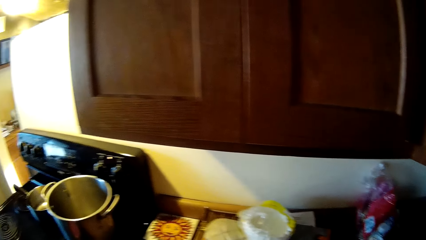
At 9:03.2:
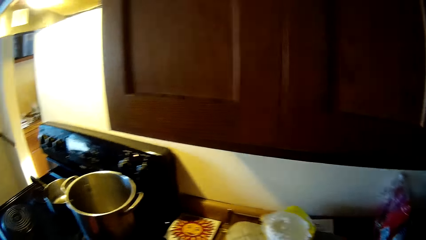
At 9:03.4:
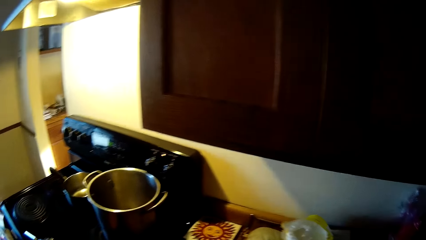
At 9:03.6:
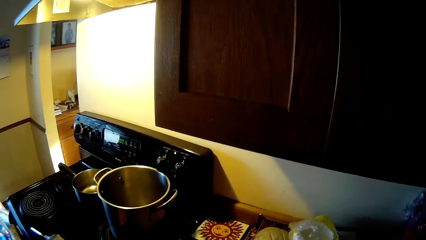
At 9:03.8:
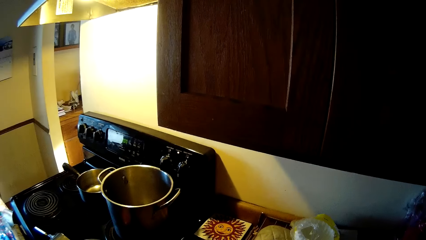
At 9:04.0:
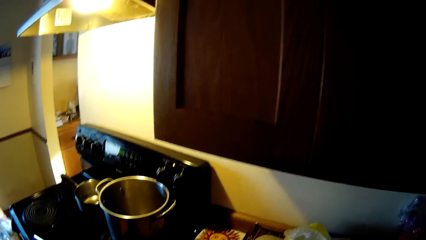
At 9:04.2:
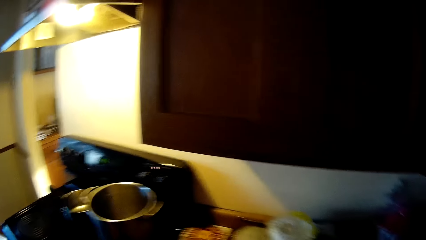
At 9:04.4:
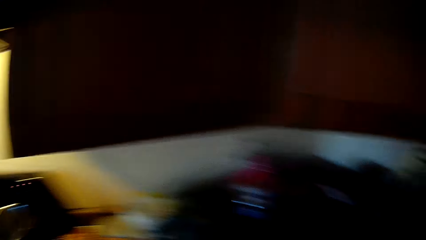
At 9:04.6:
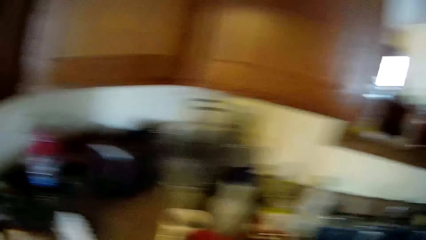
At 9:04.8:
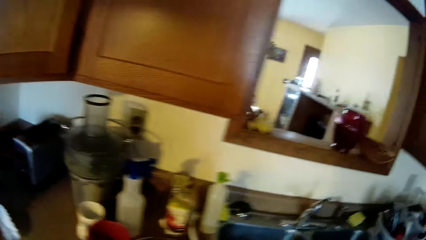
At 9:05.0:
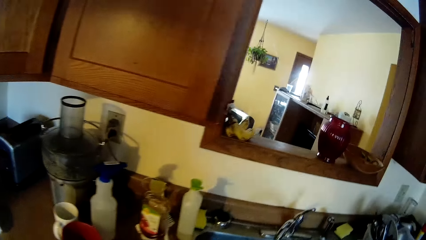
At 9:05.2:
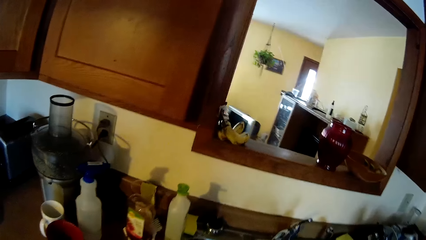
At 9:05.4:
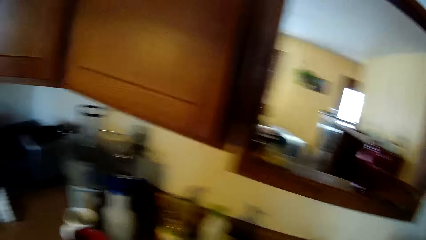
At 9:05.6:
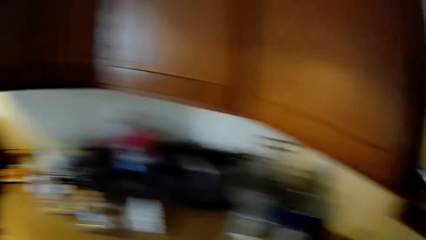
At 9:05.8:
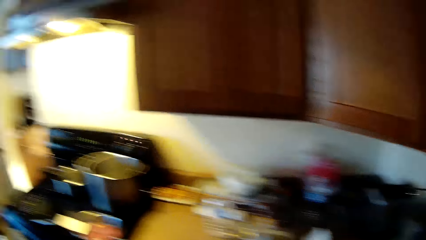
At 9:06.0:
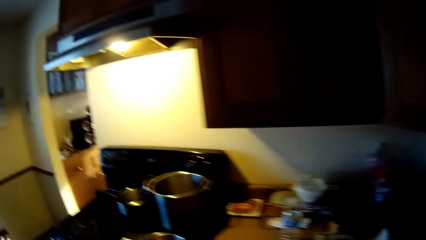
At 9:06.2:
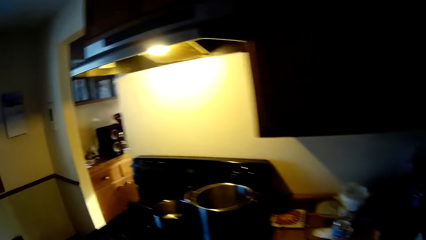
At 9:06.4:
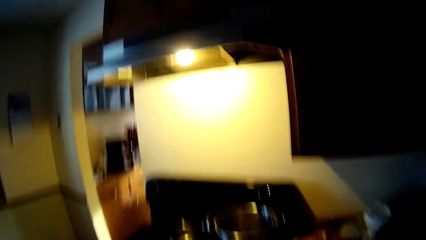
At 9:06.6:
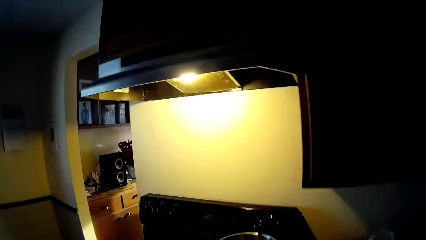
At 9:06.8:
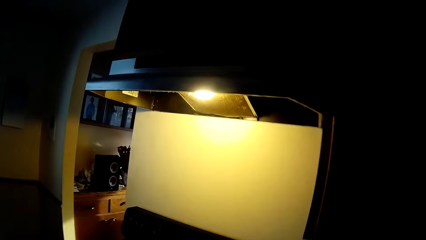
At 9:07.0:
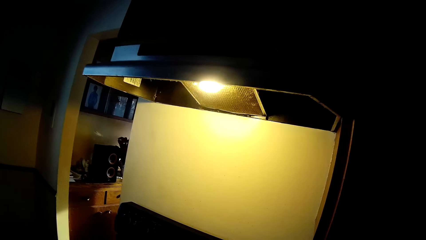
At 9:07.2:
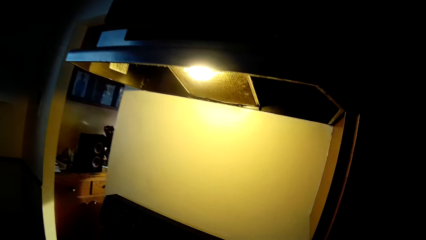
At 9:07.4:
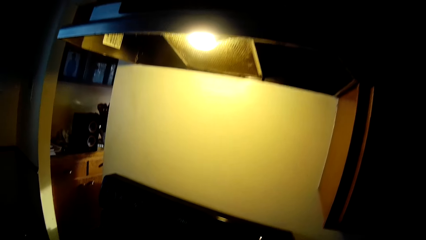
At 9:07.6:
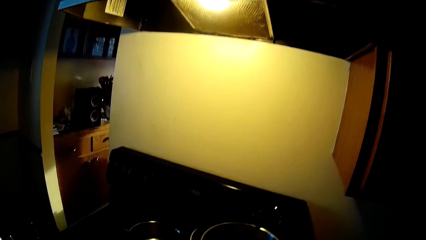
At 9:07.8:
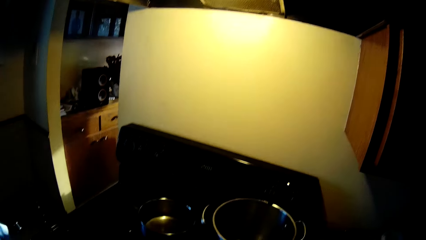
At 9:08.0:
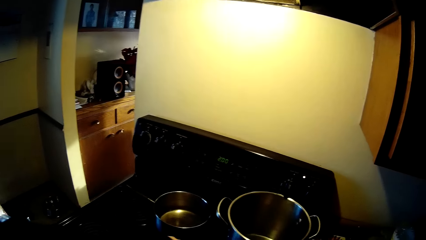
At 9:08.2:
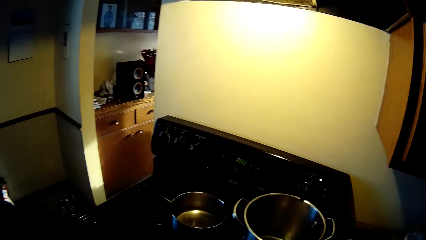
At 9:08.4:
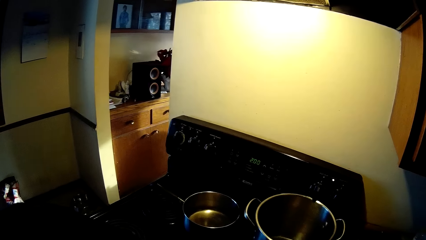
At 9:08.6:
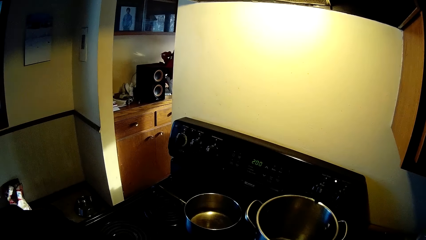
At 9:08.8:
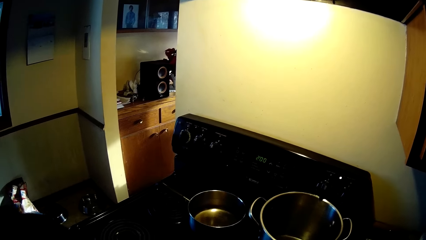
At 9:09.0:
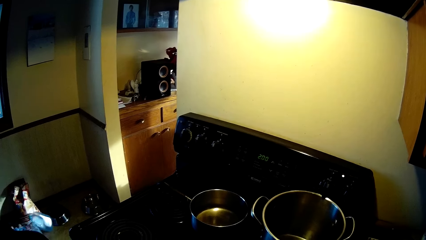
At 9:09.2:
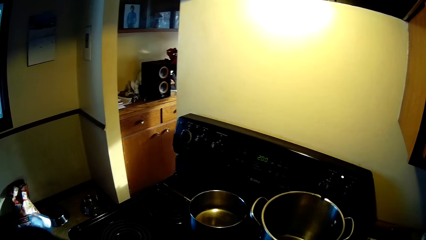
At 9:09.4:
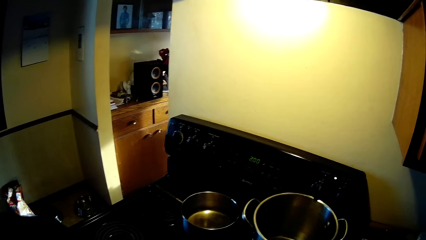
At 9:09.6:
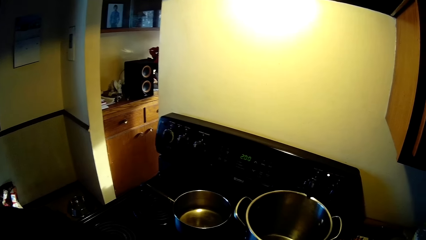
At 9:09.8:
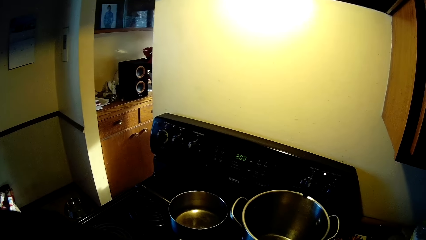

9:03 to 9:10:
The camera wearer turns towards the sink. They turn towards the stove.

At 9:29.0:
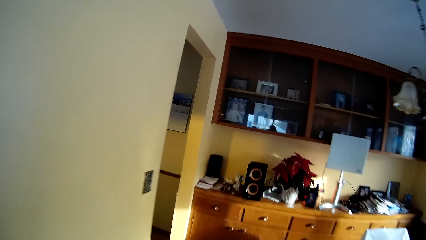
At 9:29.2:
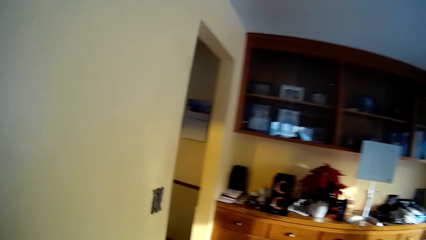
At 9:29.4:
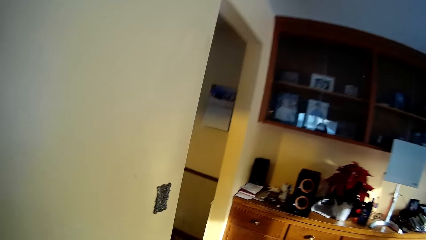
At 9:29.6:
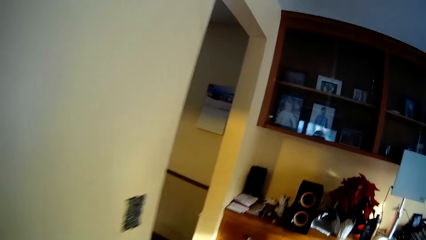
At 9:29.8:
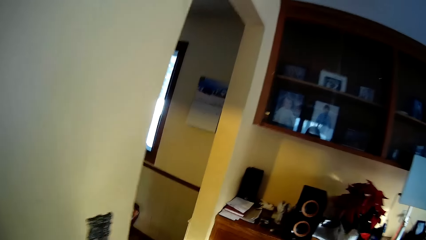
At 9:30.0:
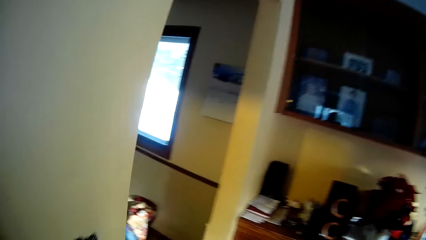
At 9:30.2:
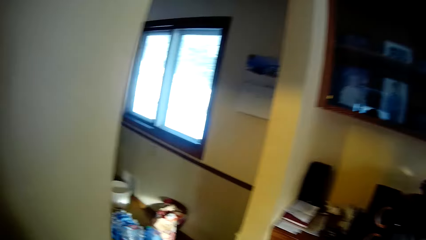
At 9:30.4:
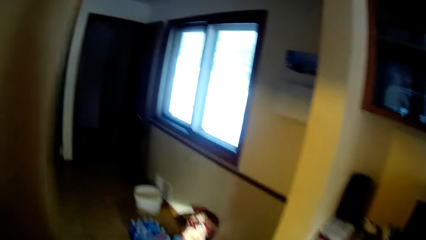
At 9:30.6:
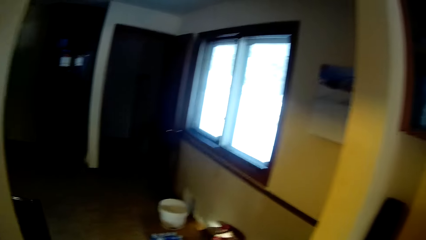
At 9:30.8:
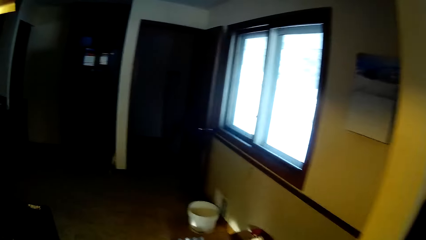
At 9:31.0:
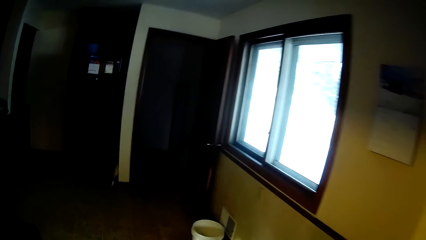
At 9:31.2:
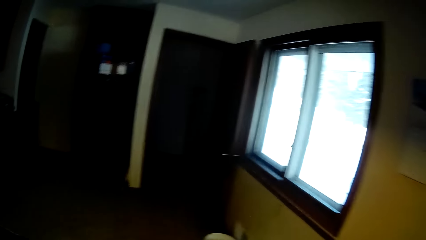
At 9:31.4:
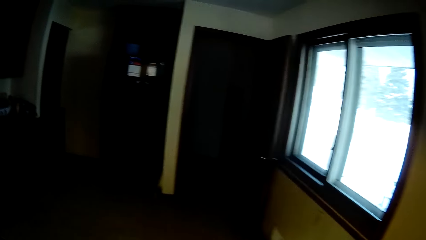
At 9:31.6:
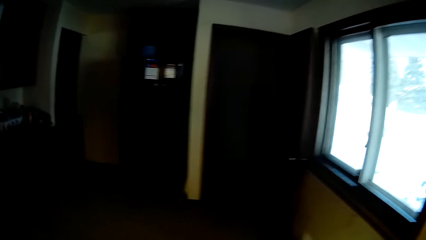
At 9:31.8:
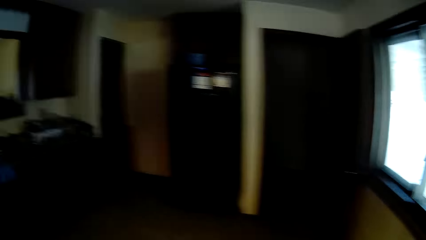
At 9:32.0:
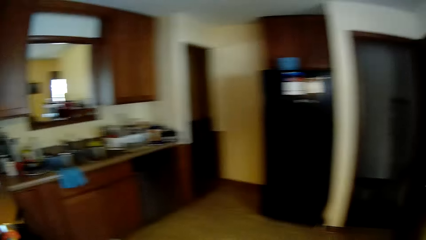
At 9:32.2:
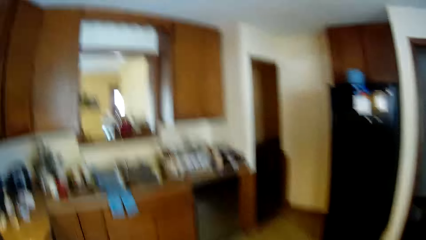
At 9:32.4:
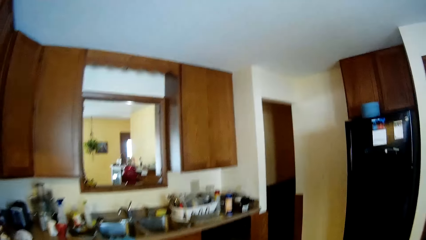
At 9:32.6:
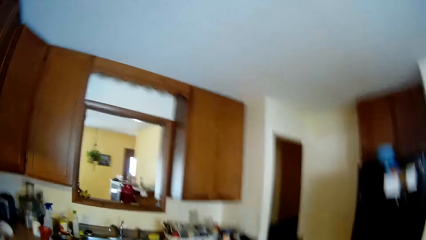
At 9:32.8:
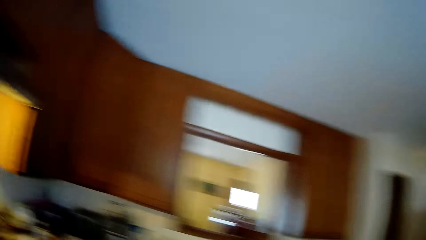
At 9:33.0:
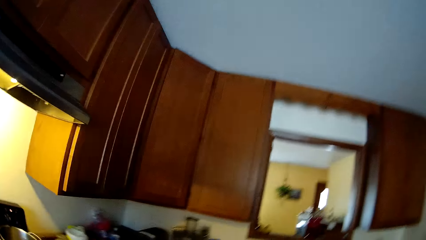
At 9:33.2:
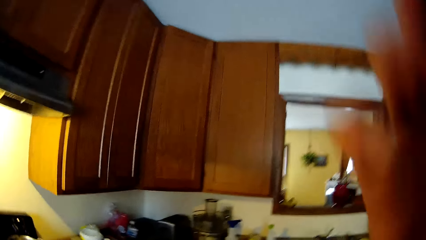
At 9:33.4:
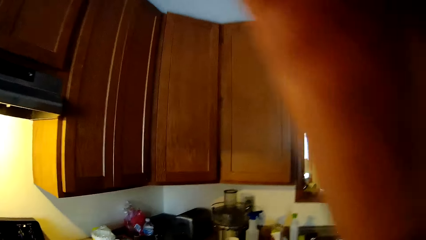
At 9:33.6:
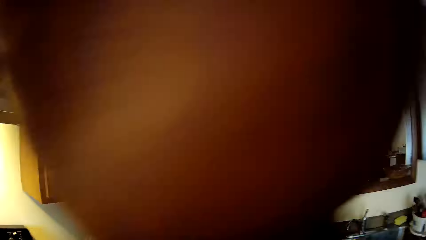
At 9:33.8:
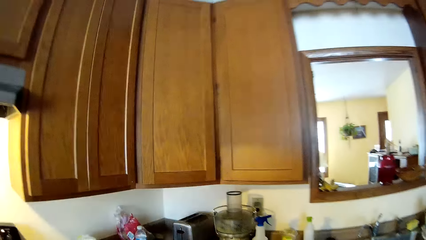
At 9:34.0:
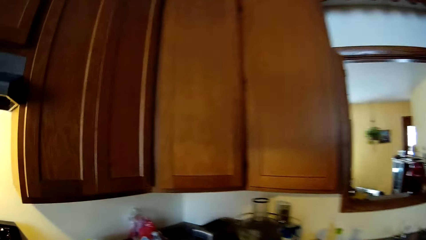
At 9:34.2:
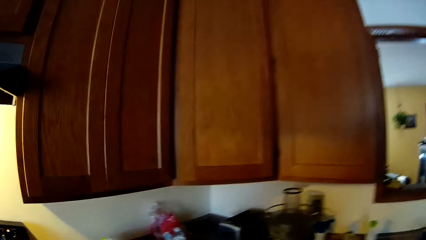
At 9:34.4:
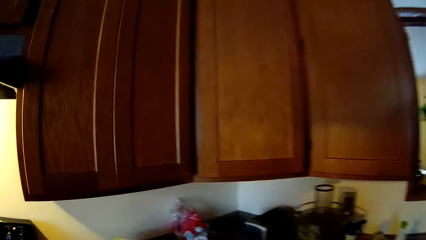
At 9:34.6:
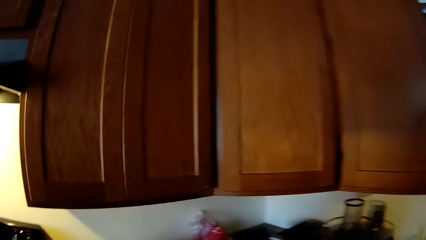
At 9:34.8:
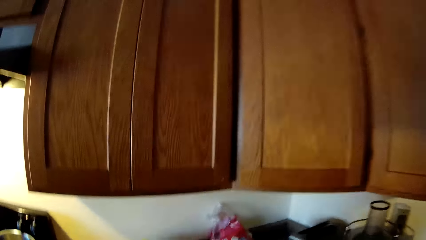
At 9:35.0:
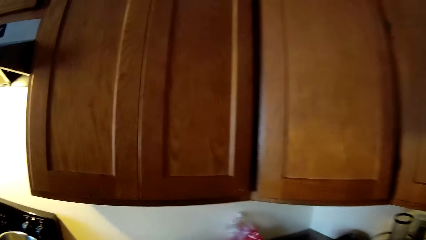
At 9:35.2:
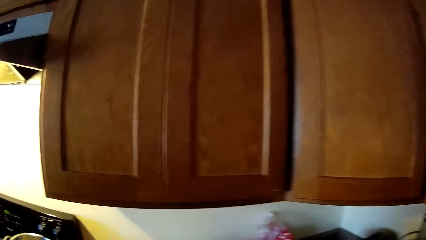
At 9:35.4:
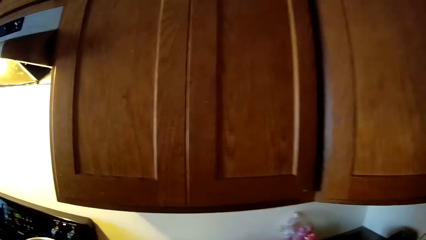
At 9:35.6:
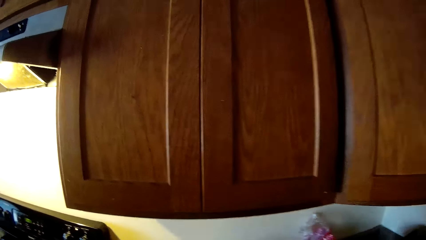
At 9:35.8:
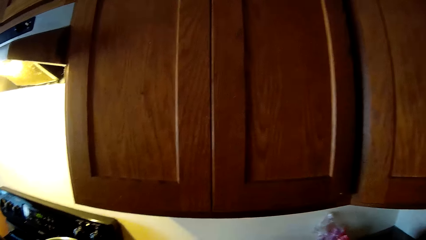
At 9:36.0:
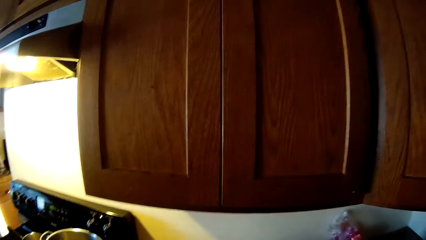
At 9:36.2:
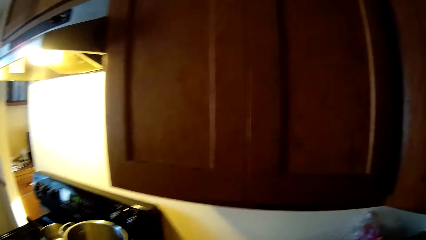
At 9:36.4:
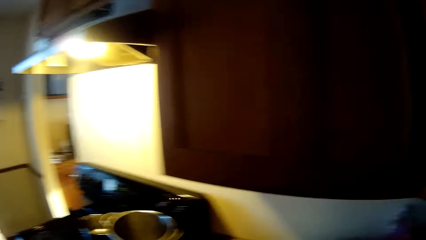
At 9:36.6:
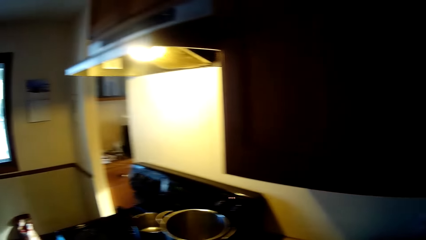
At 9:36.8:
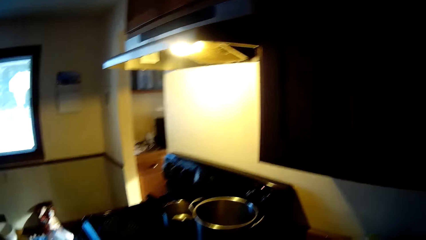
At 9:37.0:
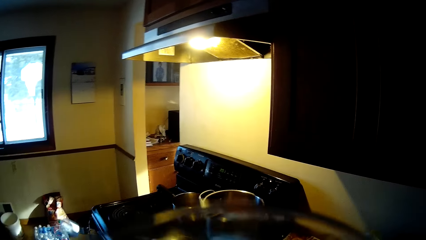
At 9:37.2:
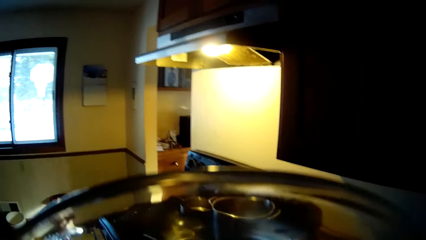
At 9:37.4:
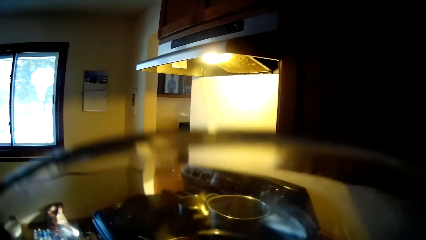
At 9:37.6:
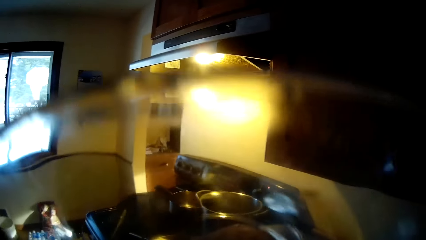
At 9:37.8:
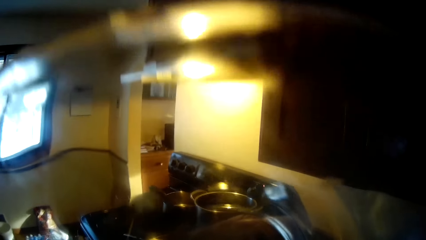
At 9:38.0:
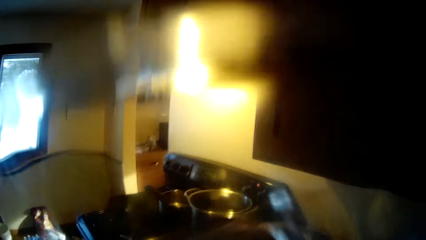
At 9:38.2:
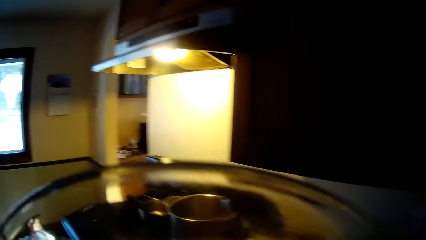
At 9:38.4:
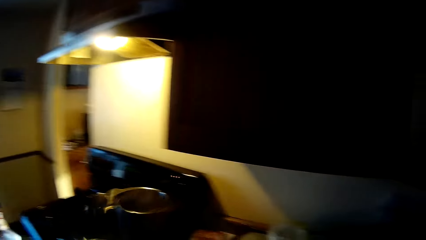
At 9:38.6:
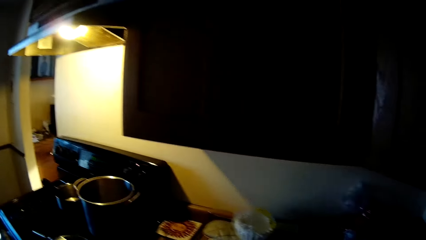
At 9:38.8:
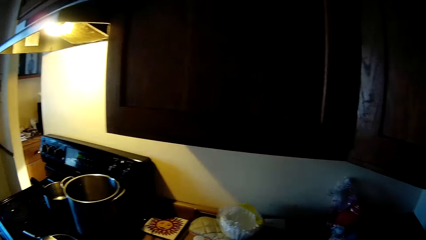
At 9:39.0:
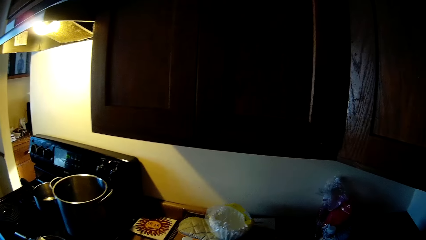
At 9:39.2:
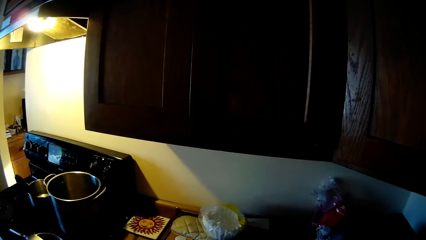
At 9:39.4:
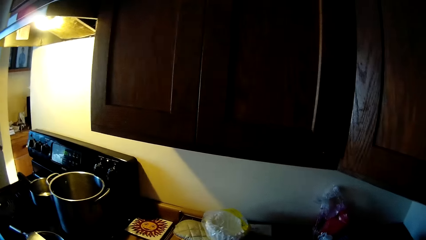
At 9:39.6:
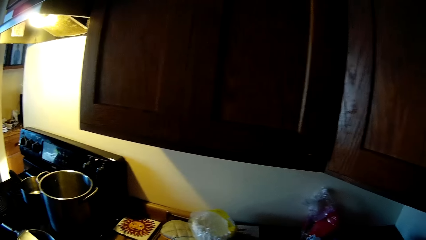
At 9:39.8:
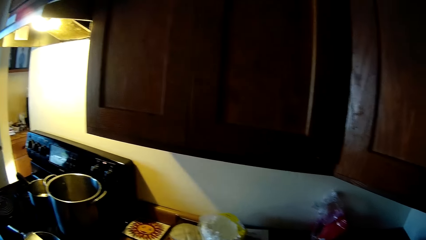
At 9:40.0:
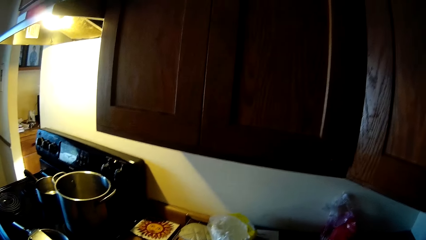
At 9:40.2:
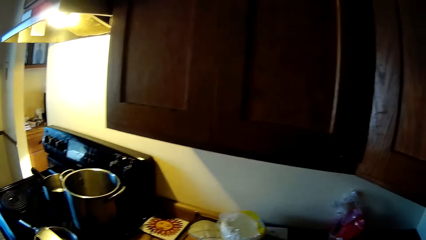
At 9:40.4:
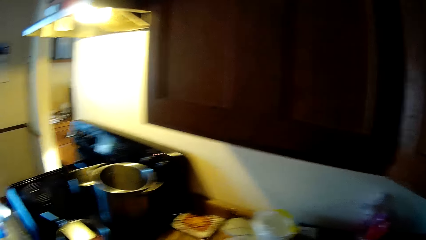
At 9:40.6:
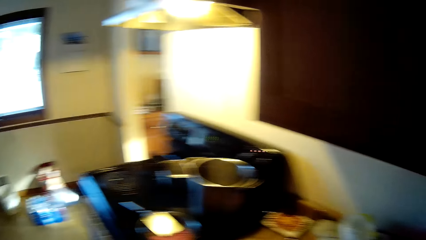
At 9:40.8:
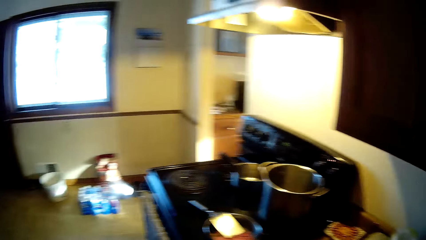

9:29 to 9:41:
The camera wearer walks into the kitchen. He picks up a platter tray from the kitchen cabinets. He holds a white plastic container close to his face.
